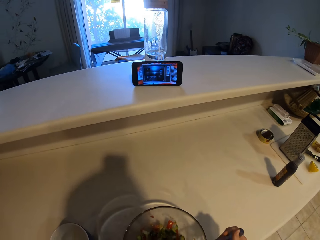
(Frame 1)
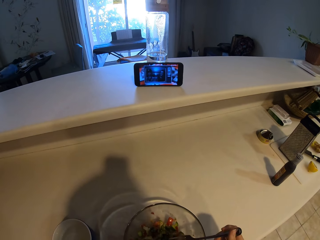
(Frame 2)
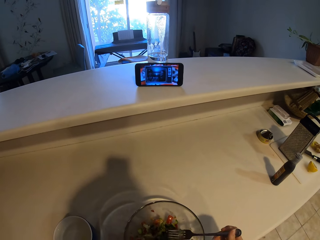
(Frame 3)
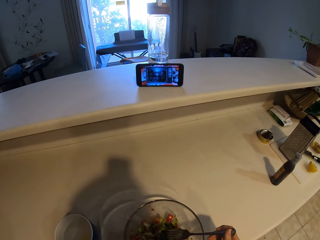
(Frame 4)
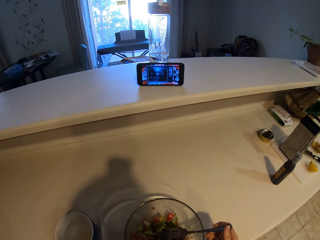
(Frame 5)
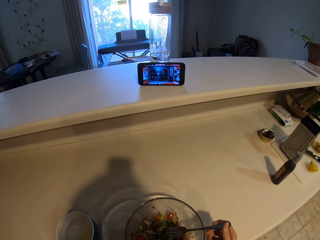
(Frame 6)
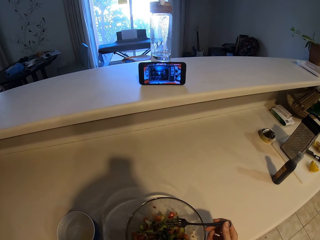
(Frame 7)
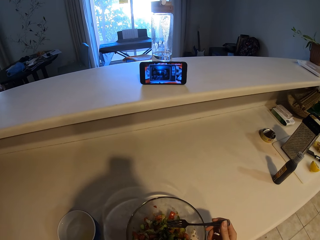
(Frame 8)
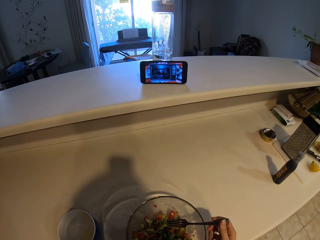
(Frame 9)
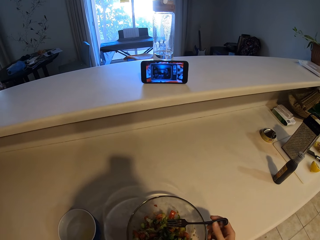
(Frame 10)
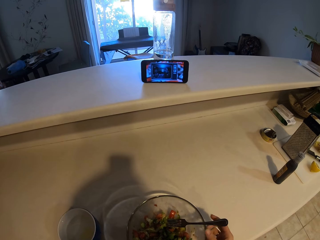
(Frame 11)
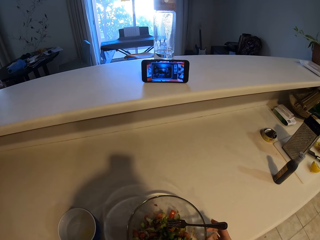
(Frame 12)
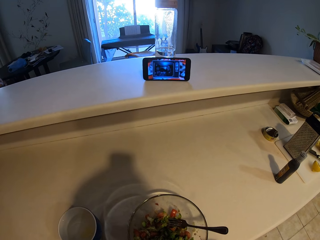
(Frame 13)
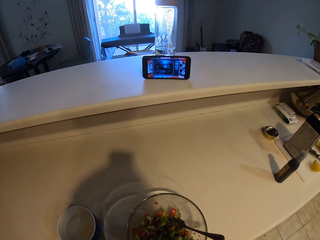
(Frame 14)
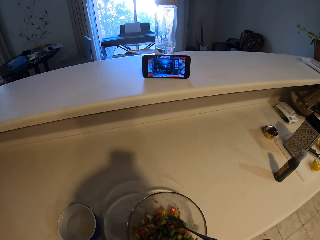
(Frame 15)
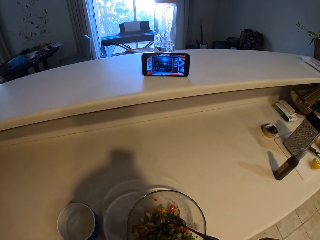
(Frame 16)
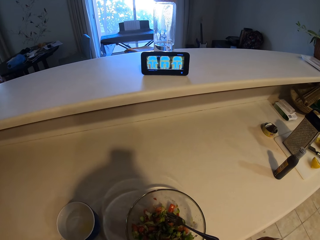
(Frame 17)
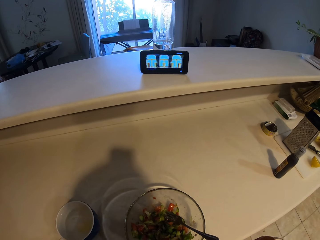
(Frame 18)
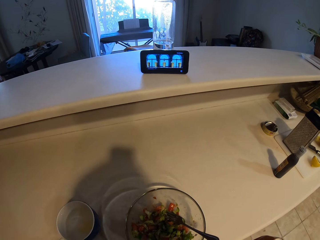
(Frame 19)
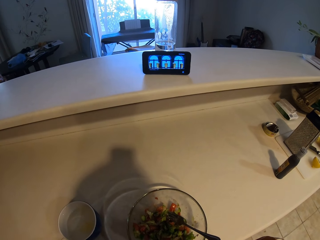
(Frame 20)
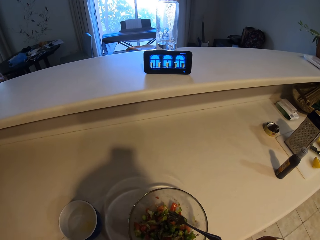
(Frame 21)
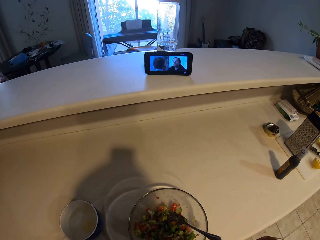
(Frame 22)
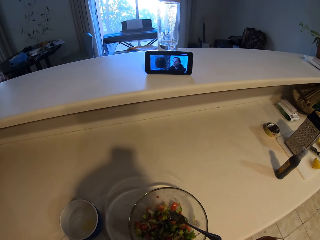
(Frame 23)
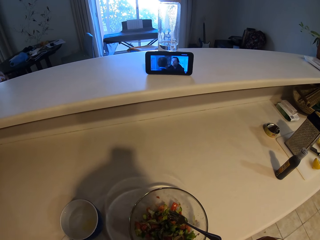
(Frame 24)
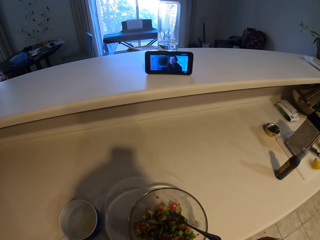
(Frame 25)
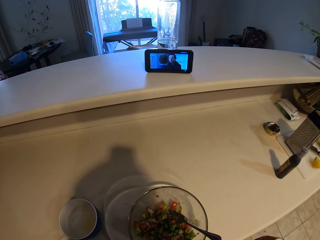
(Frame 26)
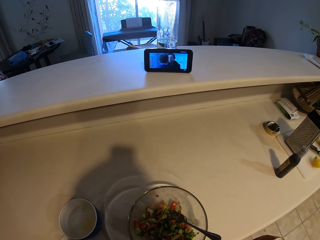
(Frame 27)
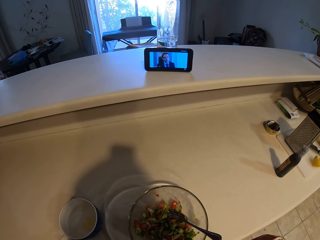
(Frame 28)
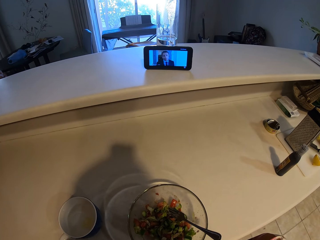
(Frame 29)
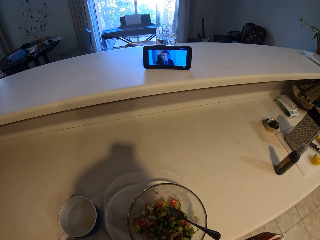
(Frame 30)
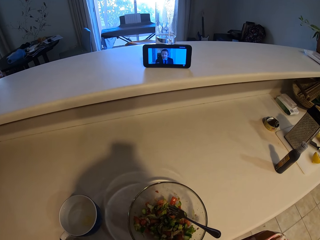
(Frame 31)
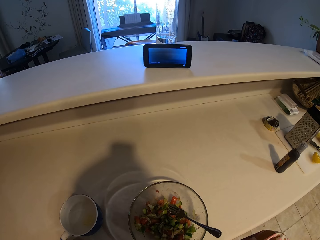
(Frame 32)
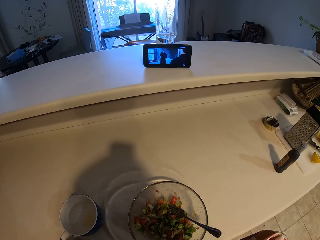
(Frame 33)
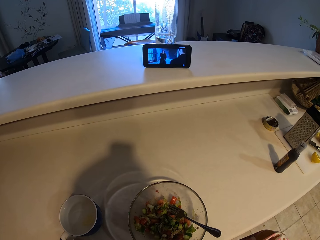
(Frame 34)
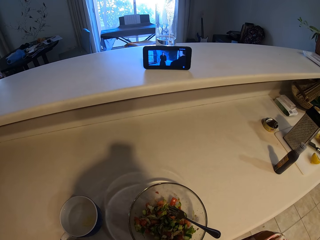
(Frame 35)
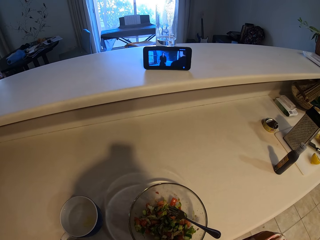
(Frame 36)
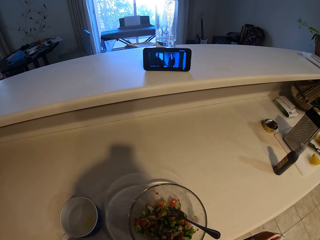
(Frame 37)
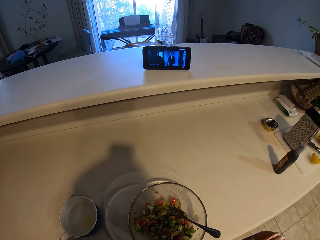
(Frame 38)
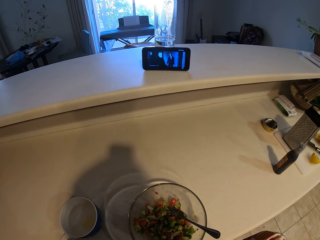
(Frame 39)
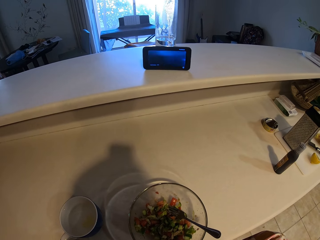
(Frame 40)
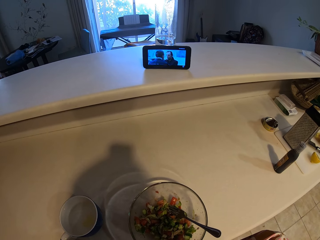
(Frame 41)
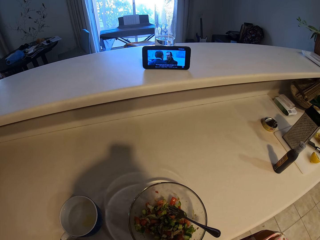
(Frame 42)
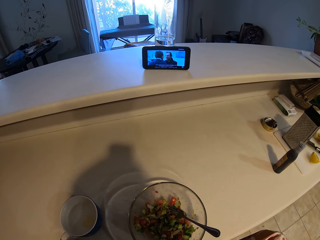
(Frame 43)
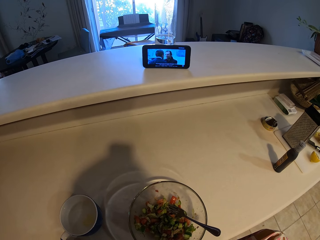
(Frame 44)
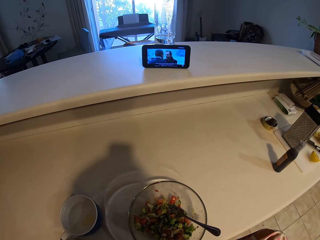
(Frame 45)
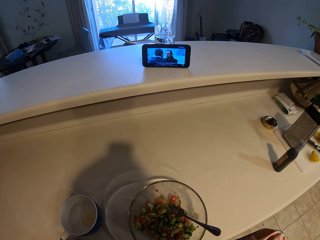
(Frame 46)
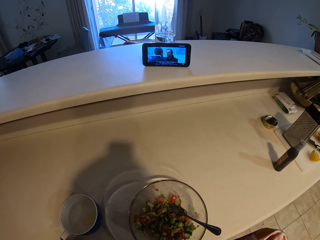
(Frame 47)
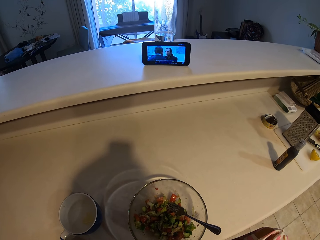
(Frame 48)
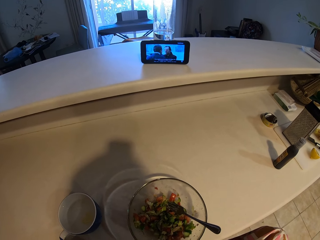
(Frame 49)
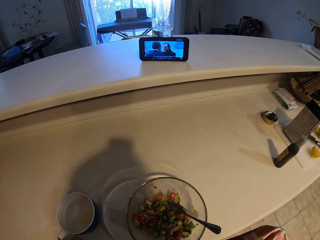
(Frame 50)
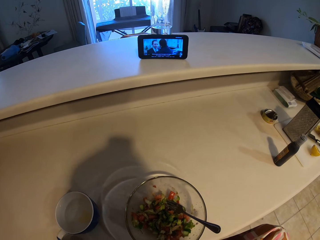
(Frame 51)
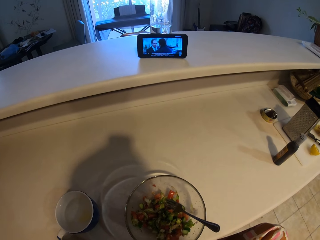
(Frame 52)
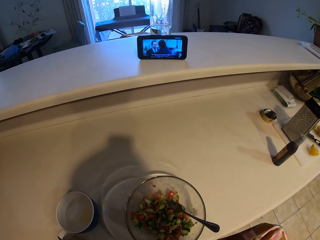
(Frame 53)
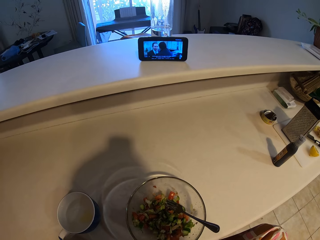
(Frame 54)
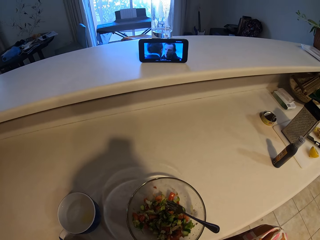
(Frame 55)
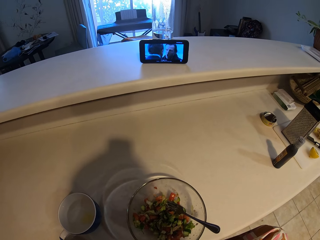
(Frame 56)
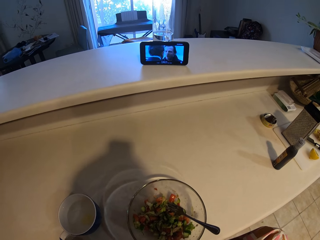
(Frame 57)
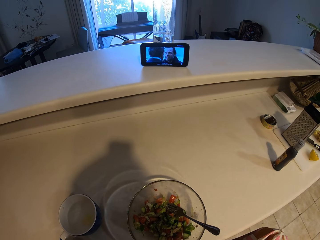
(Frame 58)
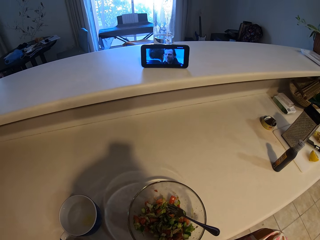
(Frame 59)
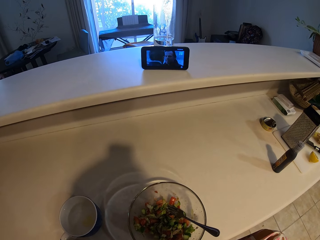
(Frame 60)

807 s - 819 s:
The camera wearer puts the fork in the bowl. They watch a movie on the phone.

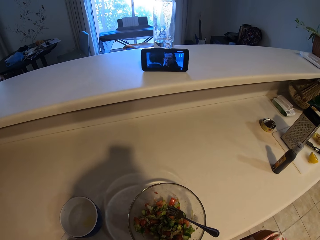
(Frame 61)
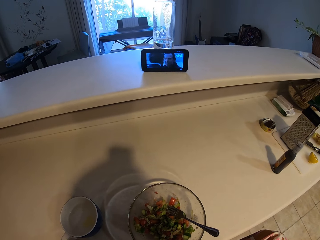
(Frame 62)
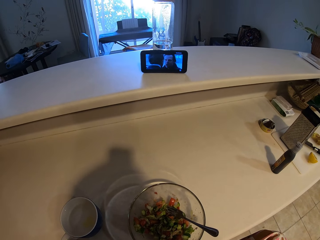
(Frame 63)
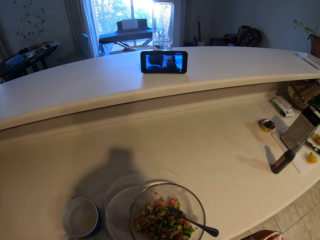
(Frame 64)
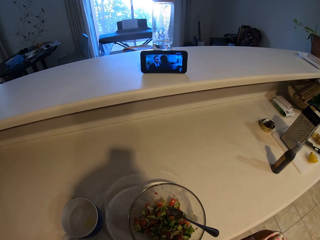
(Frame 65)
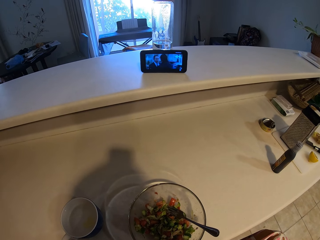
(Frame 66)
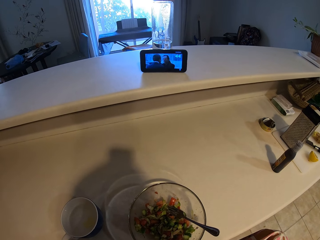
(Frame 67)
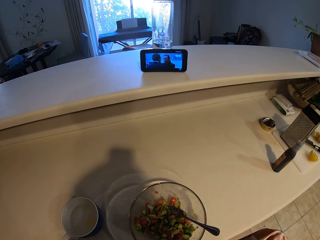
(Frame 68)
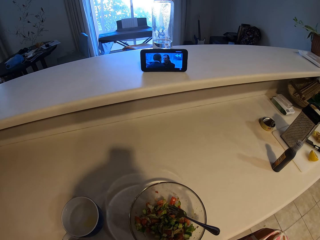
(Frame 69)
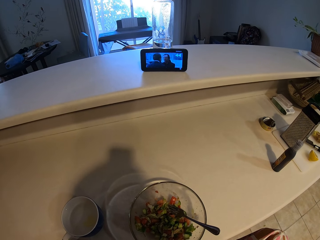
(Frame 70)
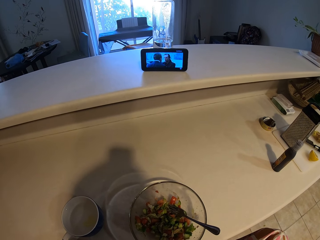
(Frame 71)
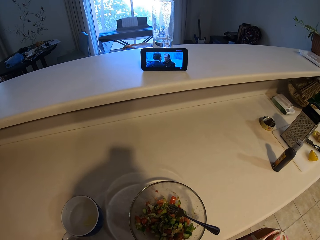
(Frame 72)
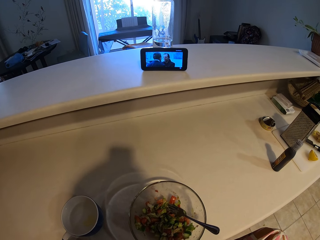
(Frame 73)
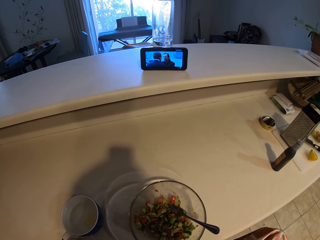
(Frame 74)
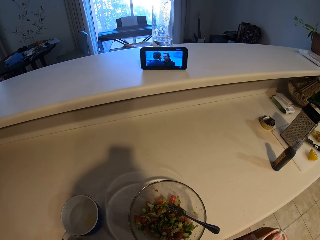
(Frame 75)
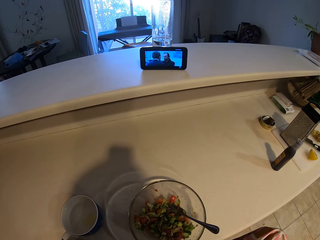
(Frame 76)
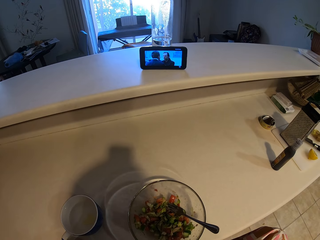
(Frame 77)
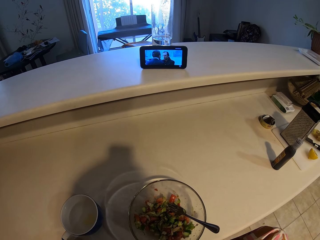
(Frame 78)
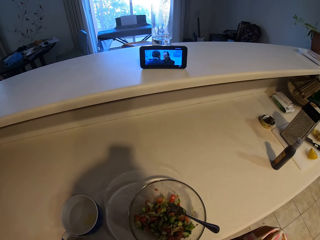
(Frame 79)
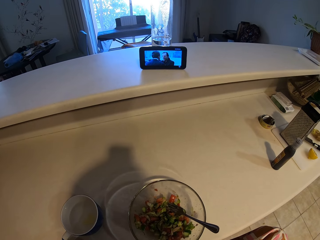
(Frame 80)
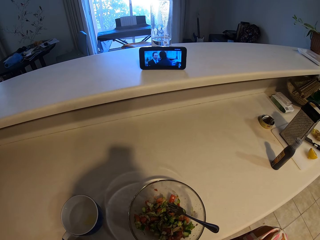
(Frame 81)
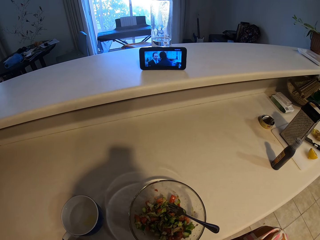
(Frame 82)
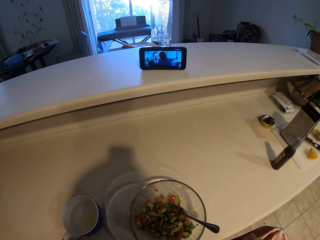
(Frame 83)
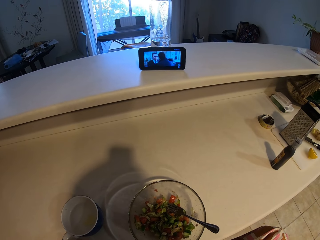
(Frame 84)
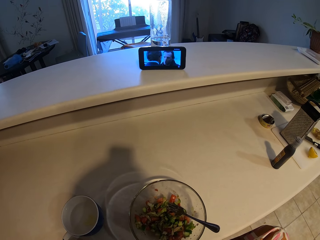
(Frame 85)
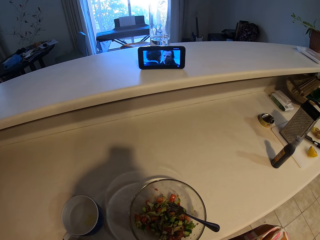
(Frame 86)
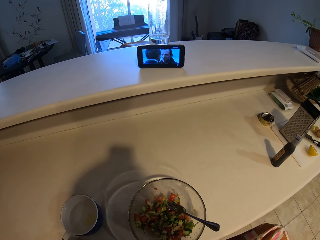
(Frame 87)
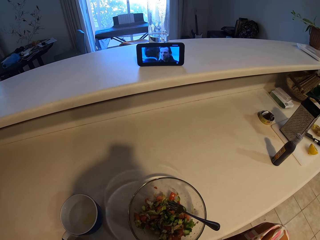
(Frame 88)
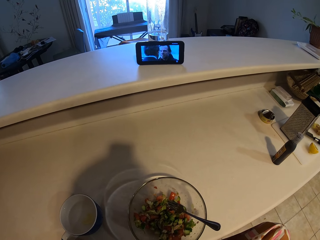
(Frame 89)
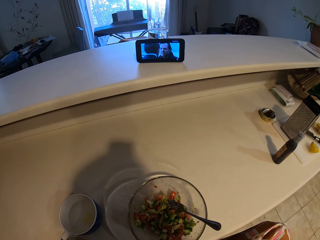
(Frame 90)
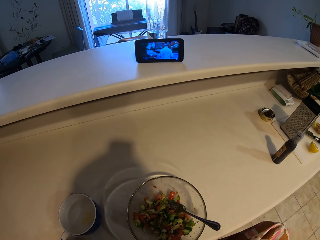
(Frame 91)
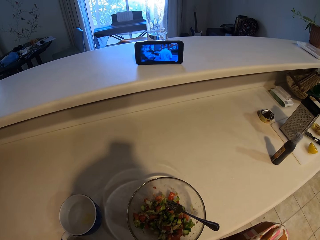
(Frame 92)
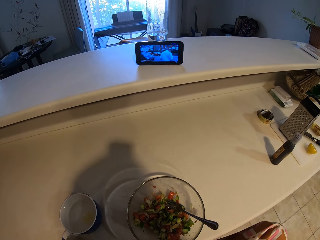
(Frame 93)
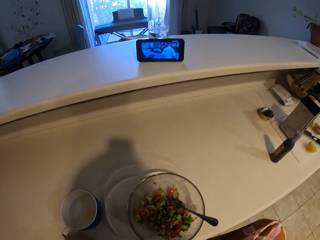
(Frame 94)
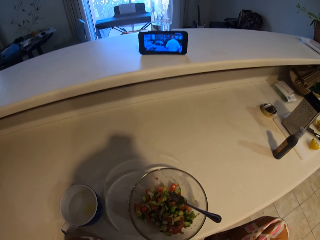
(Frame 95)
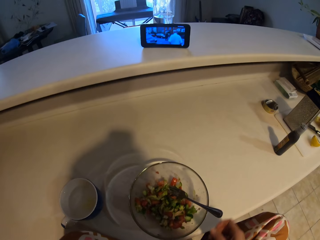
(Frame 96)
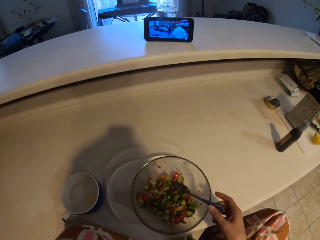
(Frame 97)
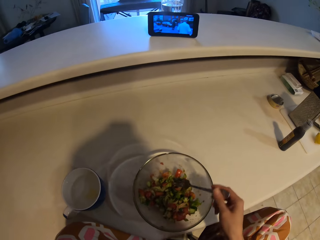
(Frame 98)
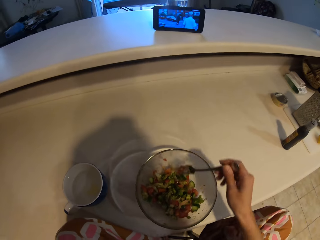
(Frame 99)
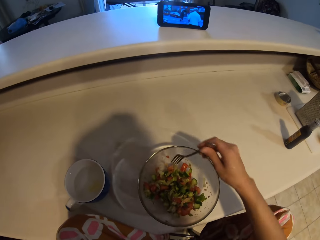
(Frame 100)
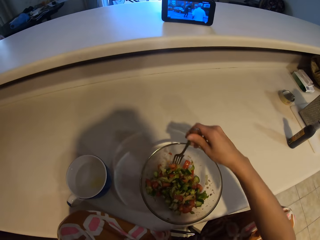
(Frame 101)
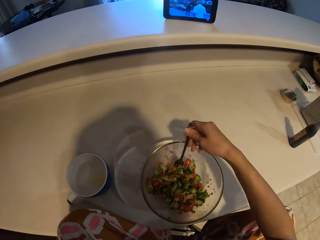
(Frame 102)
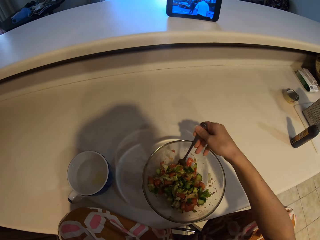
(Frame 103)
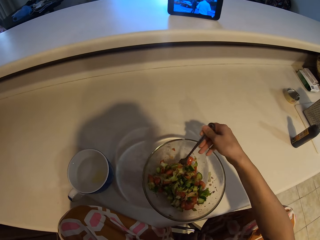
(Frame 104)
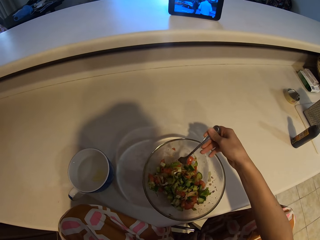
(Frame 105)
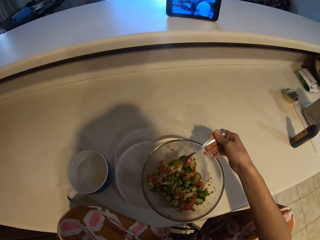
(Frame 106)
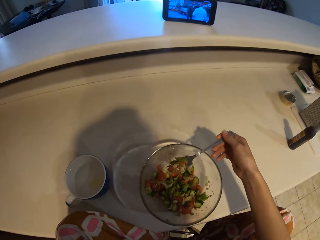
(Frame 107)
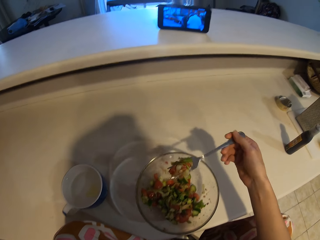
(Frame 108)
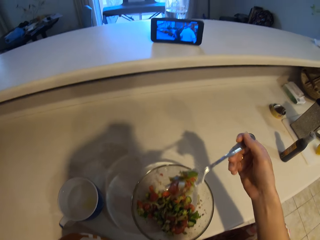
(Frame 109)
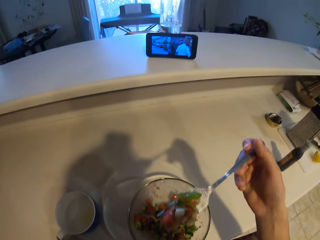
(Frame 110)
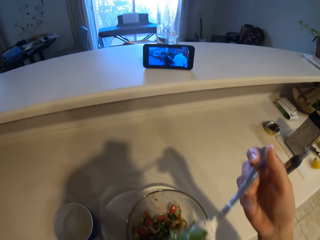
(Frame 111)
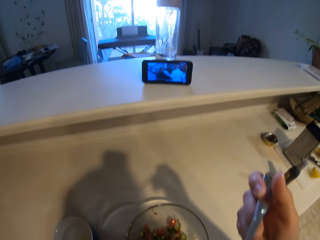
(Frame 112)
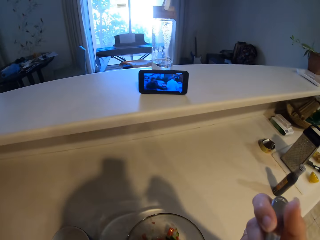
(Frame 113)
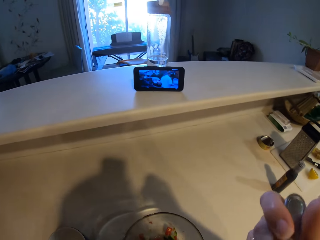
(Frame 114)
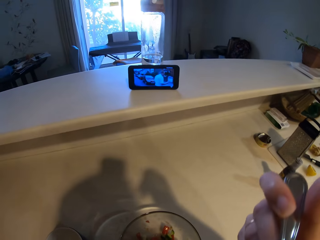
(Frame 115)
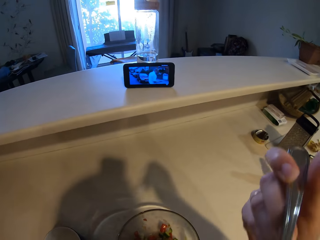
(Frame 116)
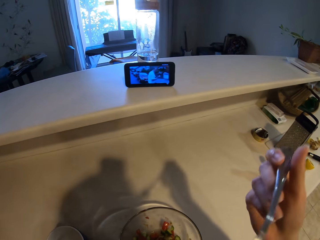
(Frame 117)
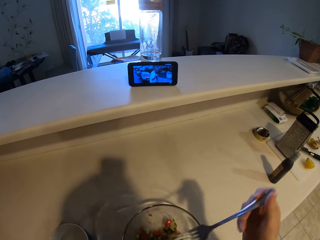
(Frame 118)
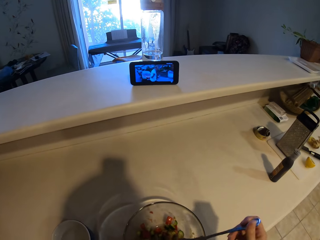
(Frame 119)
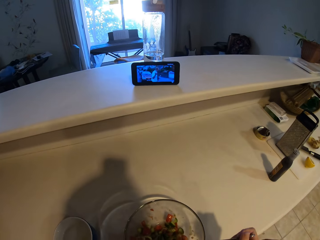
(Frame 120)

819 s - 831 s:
The camera wearer holds a fork. They pick up the fork. They scoop food. They lift the fork with the food. They eat the food.
